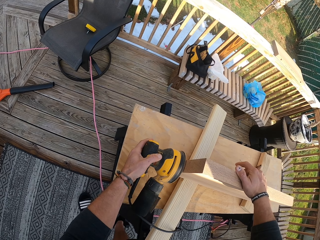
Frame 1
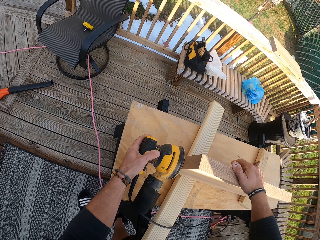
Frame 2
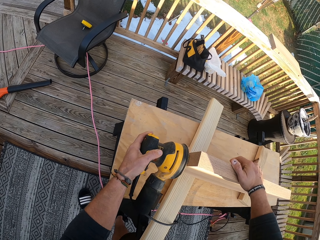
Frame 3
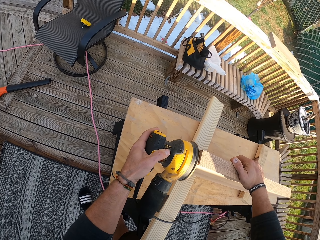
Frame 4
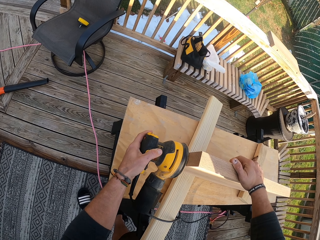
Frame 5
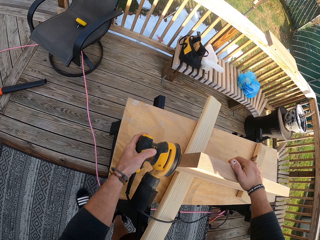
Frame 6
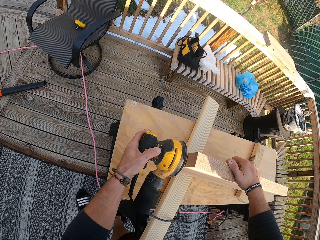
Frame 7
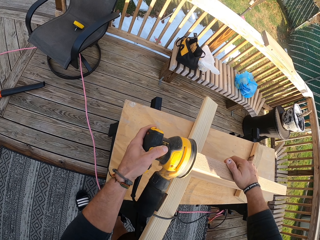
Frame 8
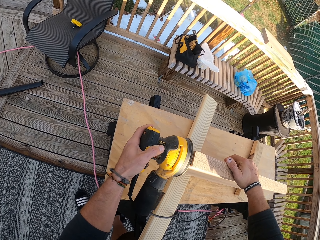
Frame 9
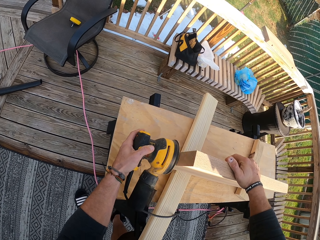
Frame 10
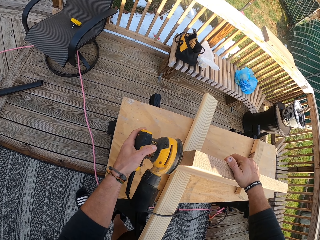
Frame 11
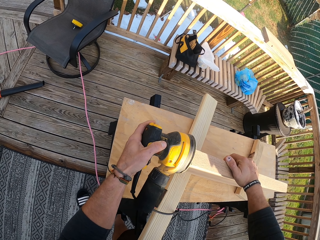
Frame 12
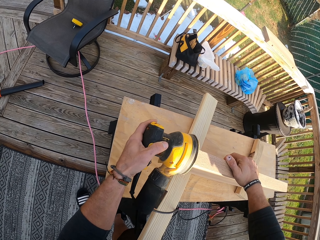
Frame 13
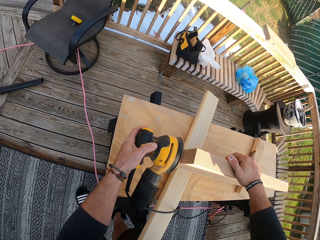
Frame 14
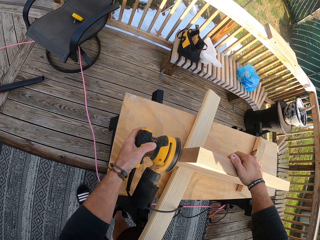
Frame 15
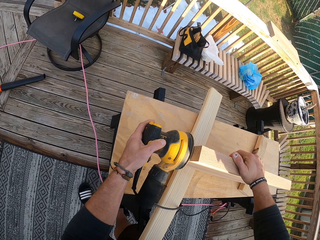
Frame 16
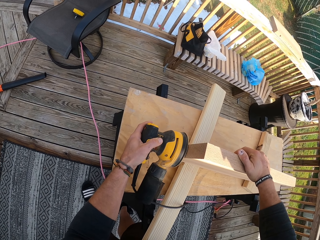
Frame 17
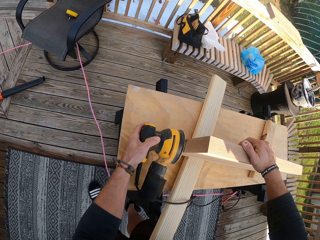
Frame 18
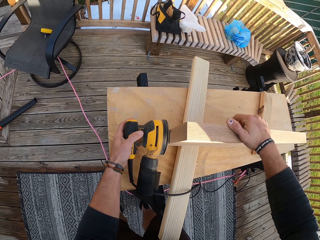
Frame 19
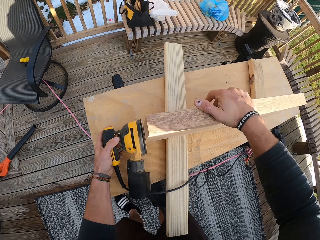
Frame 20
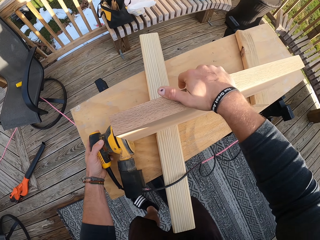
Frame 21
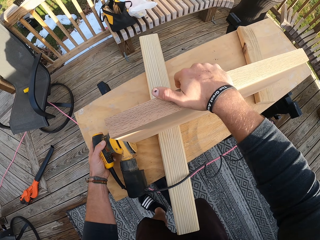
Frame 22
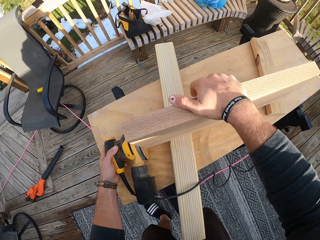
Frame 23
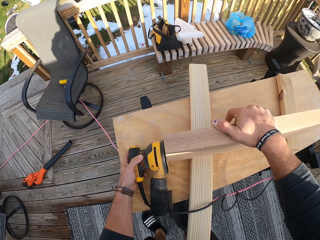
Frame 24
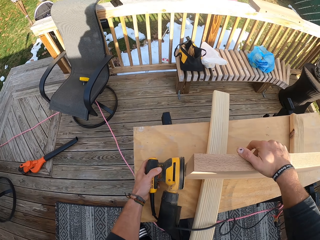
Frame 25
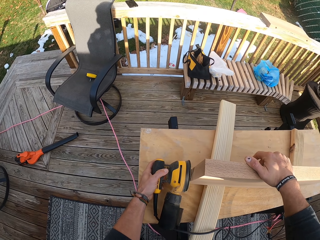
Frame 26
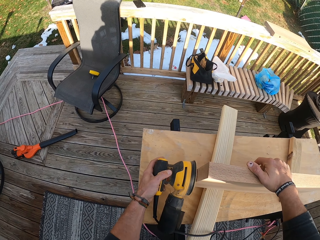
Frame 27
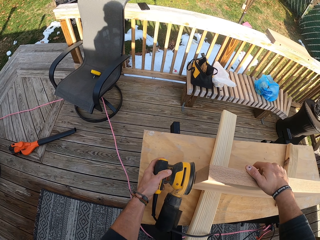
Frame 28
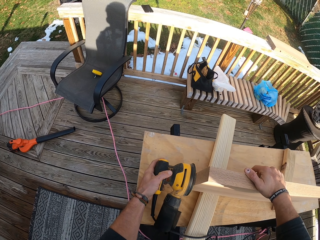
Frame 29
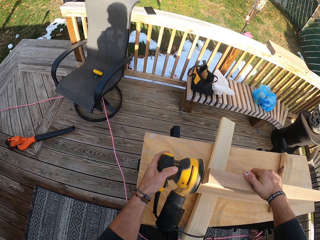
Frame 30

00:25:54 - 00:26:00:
The camera wearer smoothens the slab of wood in his right hand with the electric sander in his left hand.

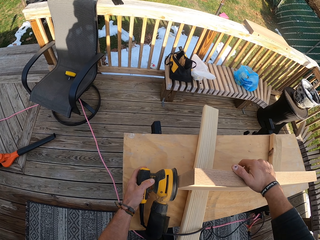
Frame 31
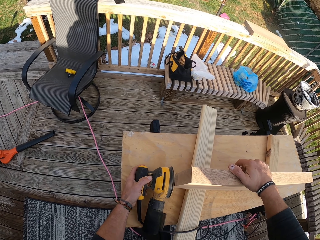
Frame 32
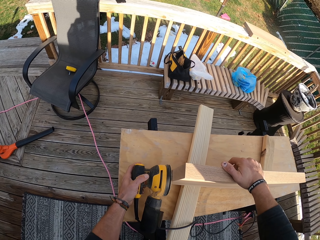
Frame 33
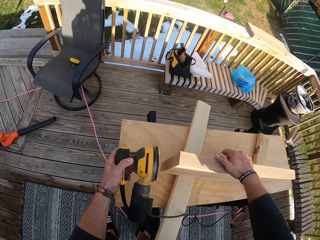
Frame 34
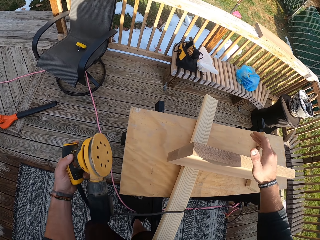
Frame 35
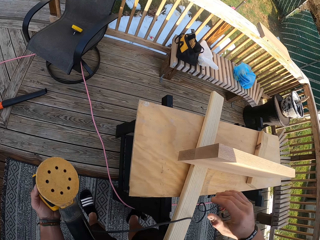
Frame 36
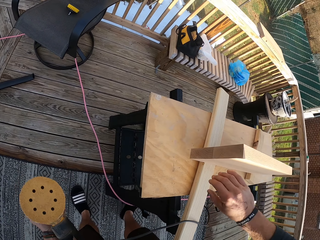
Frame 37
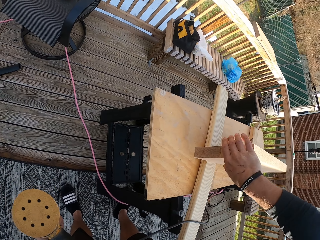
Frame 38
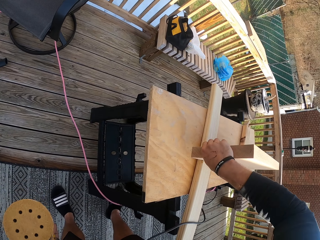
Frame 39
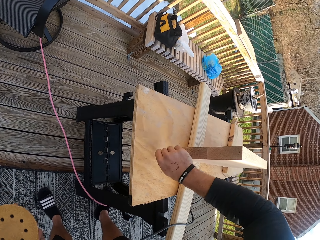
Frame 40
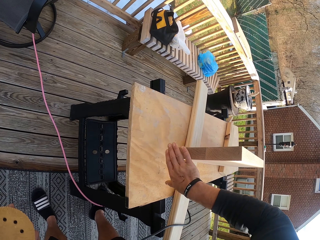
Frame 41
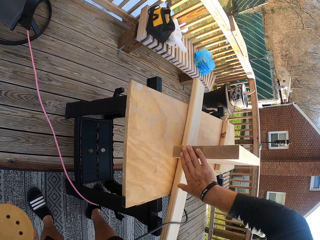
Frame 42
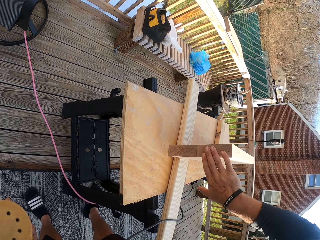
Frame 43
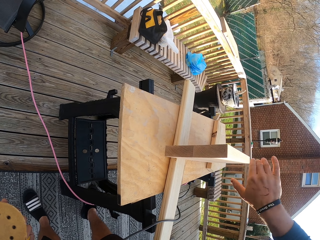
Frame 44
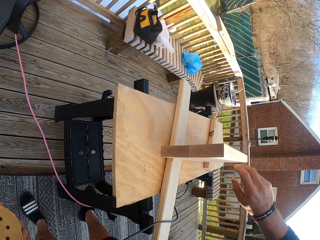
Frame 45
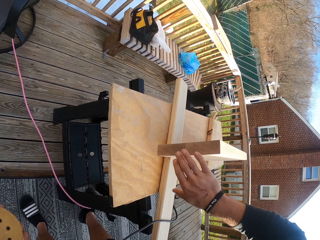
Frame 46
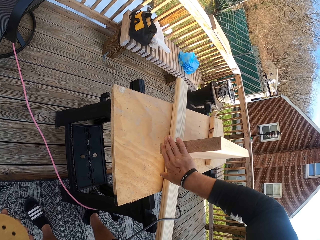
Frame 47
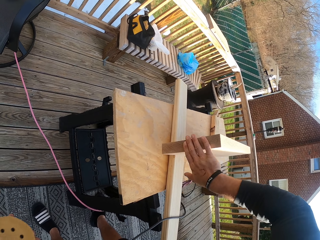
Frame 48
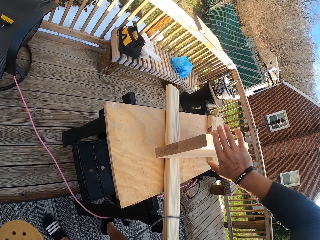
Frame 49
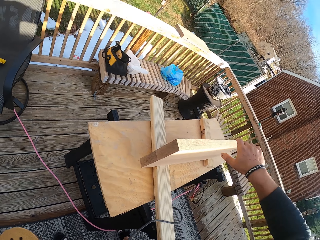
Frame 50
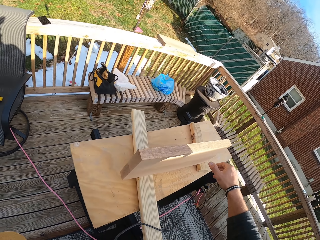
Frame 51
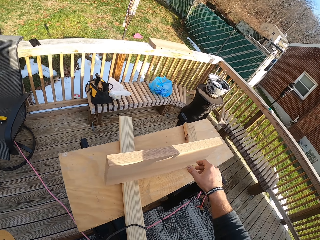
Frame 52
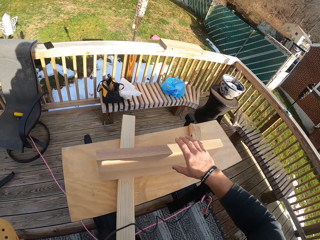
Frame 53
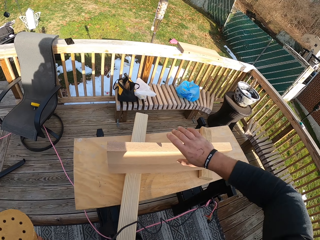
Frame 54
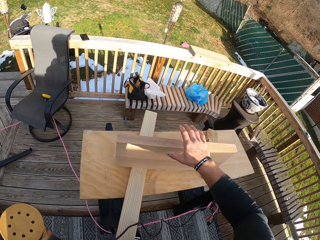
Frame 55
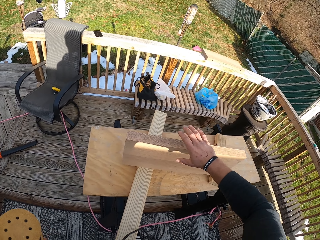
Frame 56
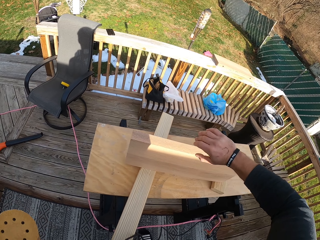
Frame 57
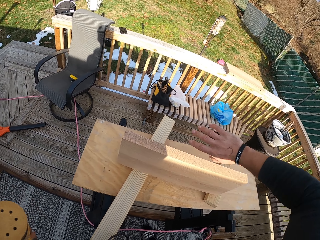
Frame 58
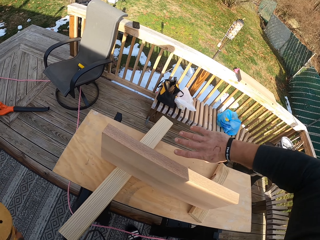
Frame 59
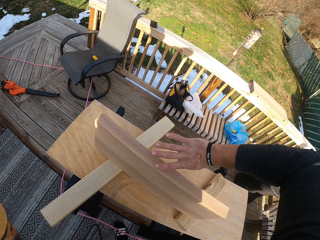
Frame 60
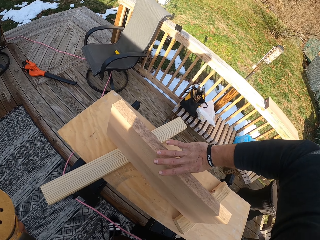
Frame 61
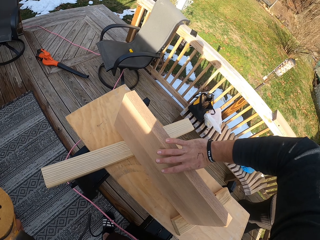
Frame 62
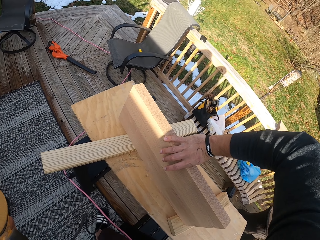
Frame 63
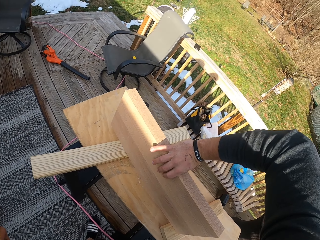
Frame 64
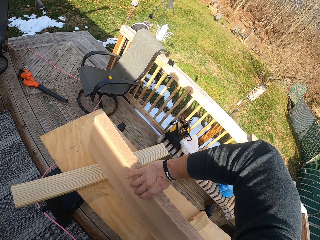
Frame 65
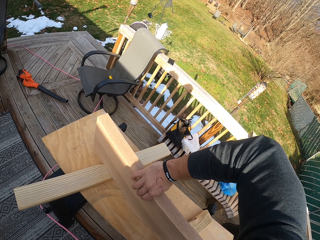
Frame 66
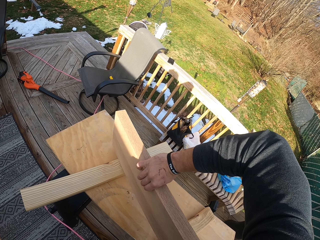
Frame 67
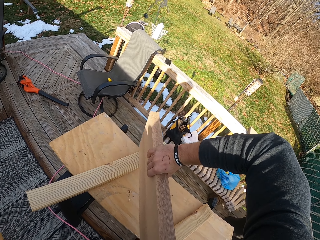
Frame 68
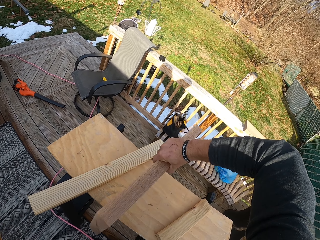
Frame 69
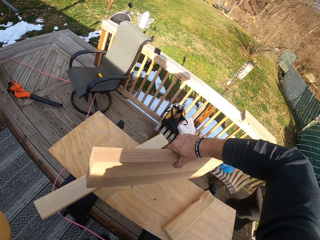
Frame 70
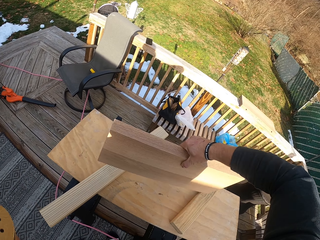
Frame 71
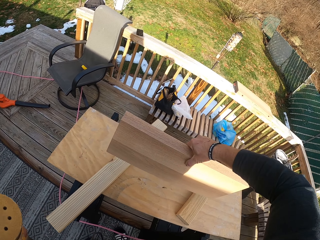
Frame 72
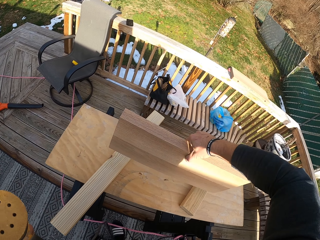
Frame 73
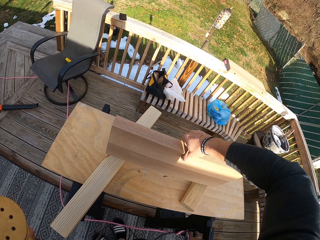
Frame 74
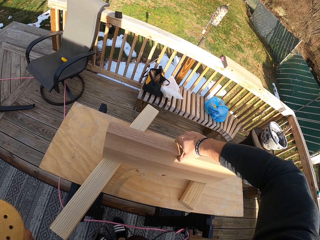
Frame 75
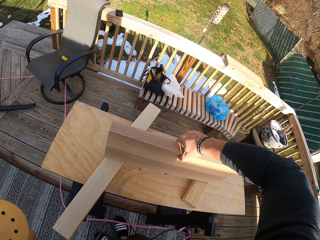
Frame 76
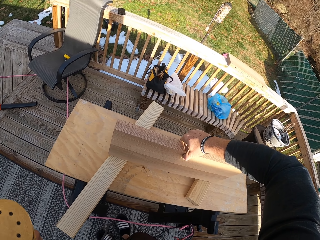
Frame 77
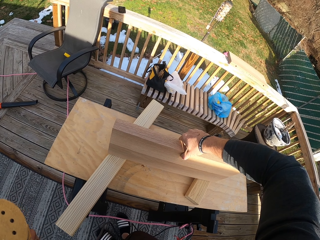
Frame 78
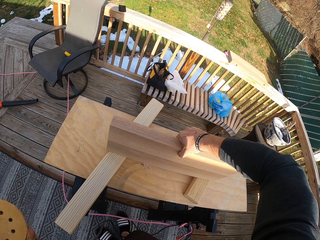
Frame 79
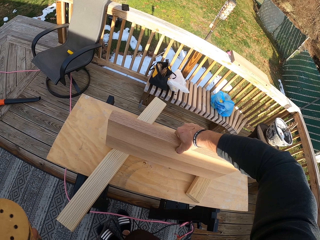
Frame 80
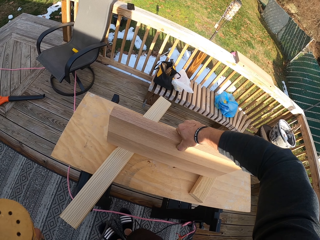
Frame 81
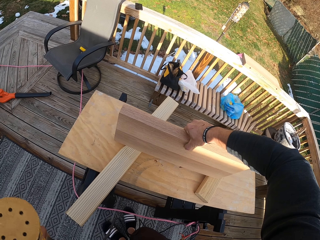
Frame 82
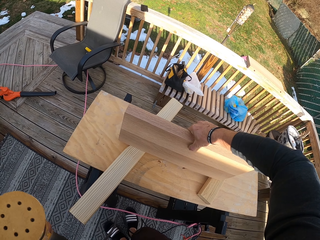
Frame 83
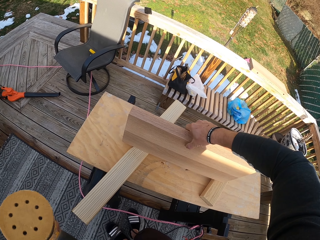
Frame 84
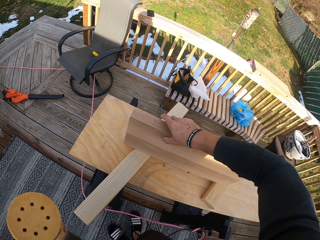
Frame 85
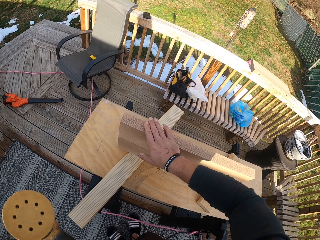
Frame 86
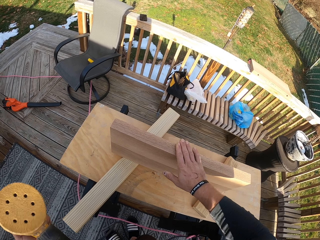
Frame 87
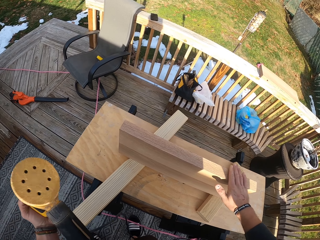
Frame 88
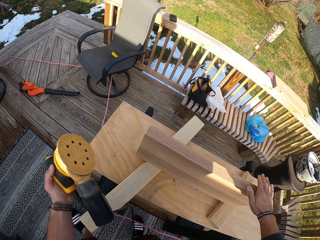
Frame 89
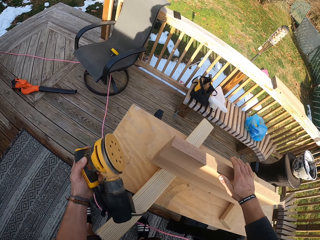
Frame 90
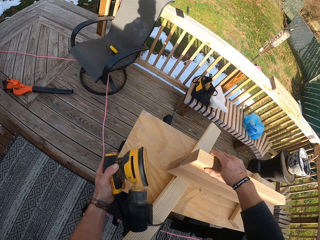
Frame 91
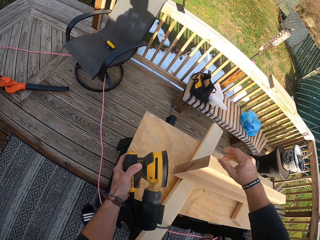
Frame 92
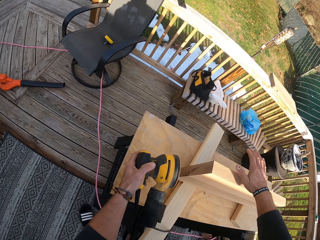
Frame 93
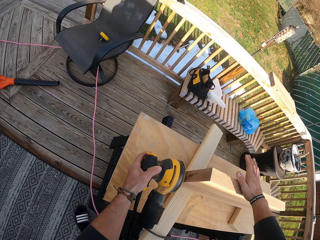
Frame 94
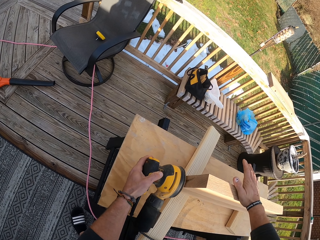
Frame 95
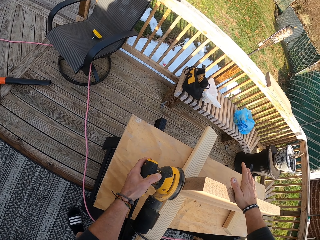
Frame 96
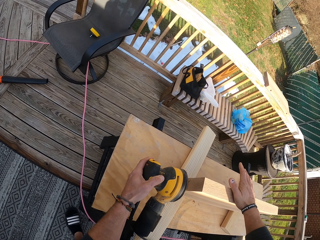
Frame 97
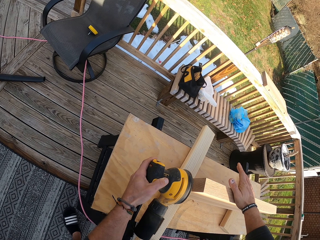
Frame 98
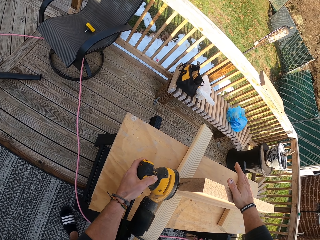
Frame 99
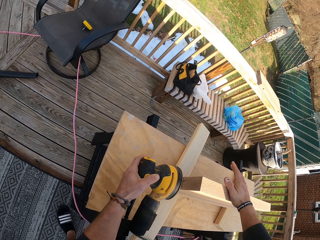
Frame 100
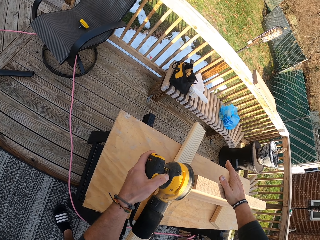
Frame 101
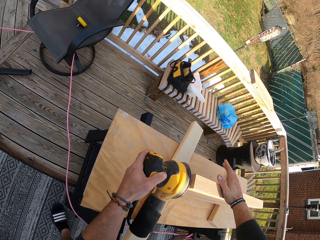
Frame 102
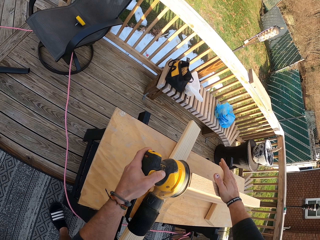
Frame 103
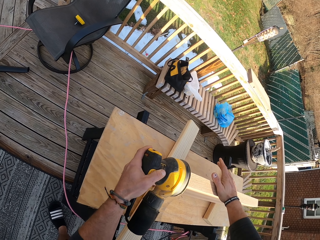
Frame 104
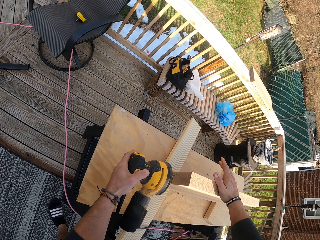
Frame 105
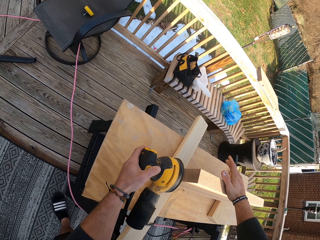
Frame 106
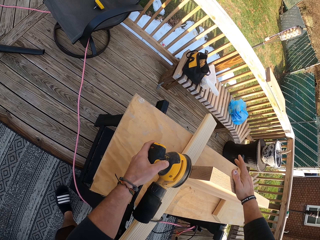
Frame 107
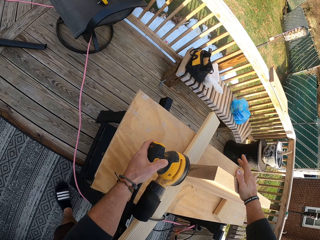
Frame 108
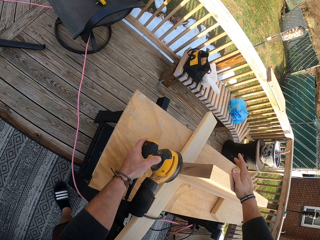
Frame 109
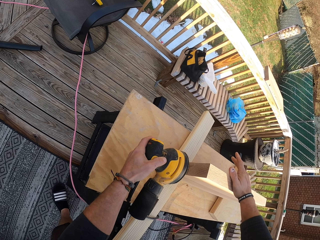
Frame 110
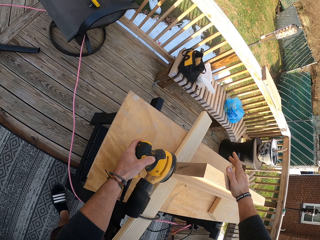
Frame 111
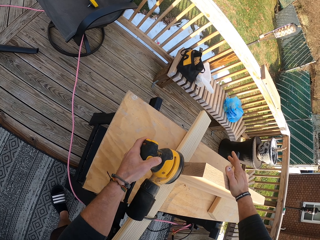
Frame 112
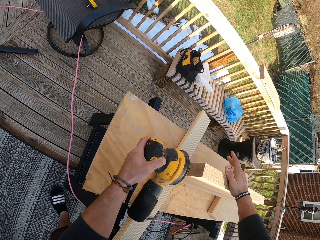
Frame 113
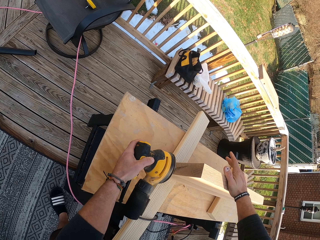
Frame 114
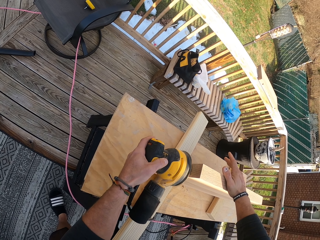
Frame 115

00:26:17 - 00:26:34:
The camera wearer rubs the slab of wood on the table with his right hand. He touches the slab of wood. He turns the slab of wood on the table with his right hand. He rubs the slab of wood on the table with his right hand. He places his right hand on the slab of wood on the table. He smoothens the slab of wood on the table with the electric sander in his left hand.
